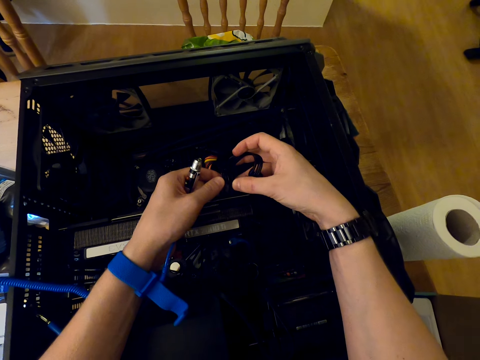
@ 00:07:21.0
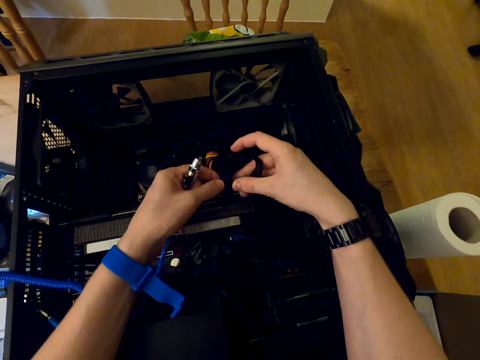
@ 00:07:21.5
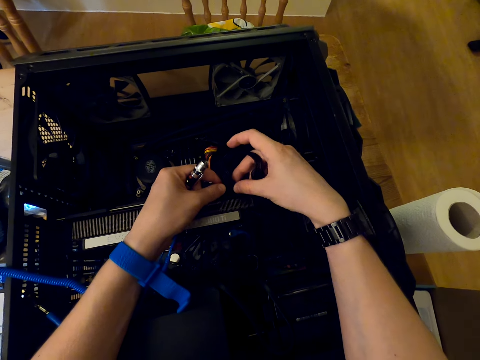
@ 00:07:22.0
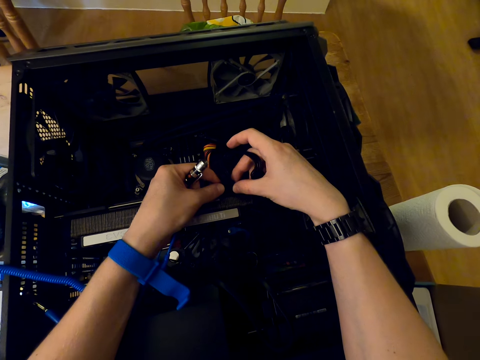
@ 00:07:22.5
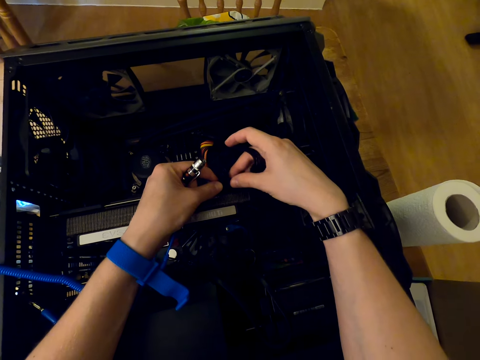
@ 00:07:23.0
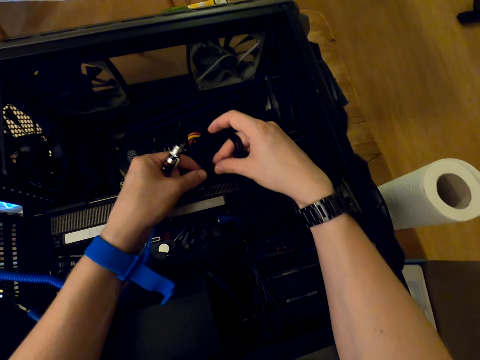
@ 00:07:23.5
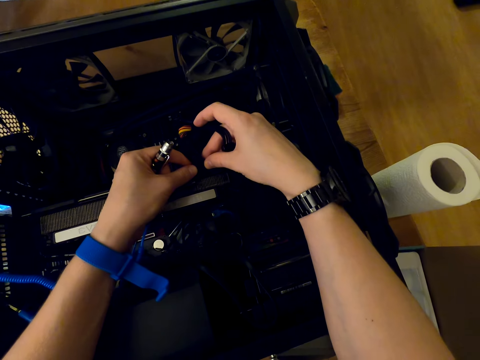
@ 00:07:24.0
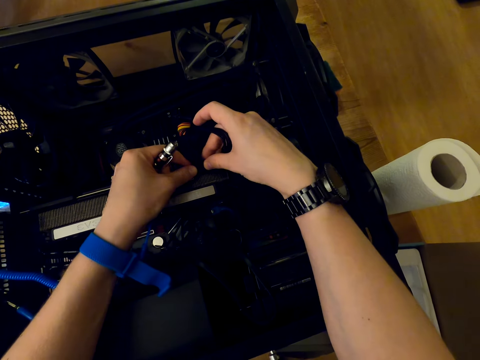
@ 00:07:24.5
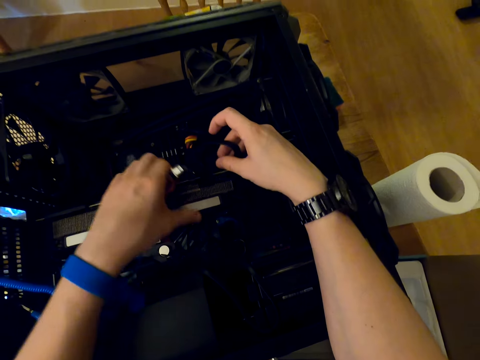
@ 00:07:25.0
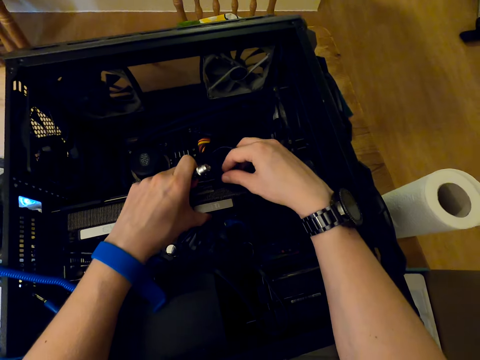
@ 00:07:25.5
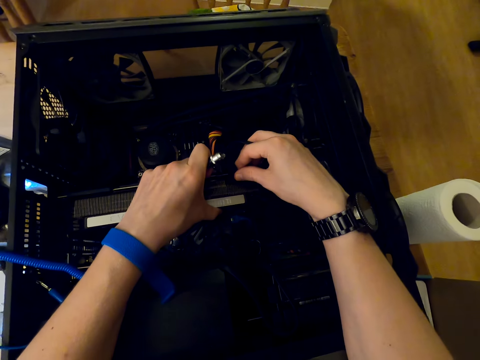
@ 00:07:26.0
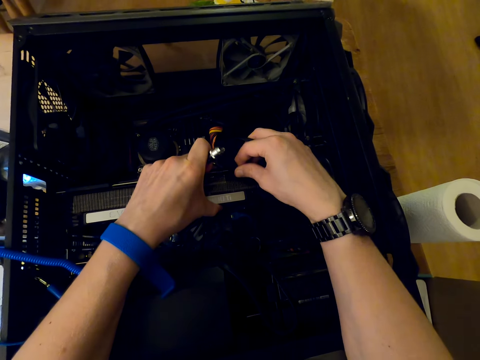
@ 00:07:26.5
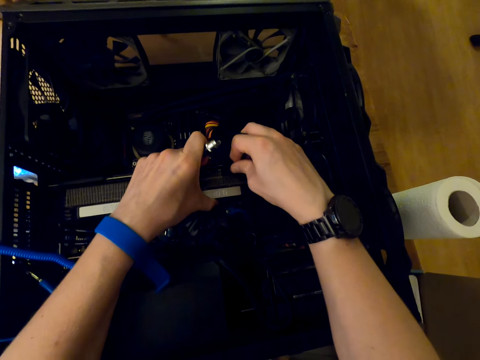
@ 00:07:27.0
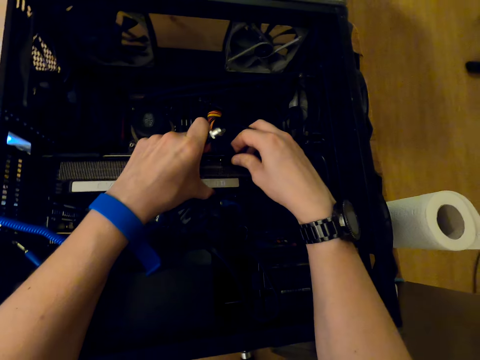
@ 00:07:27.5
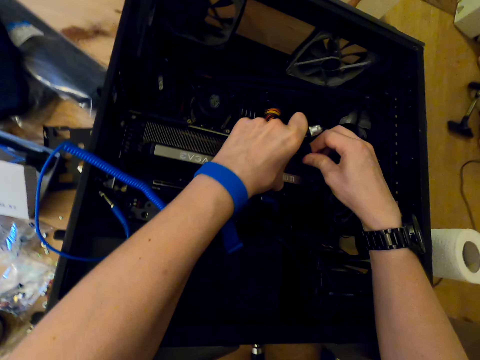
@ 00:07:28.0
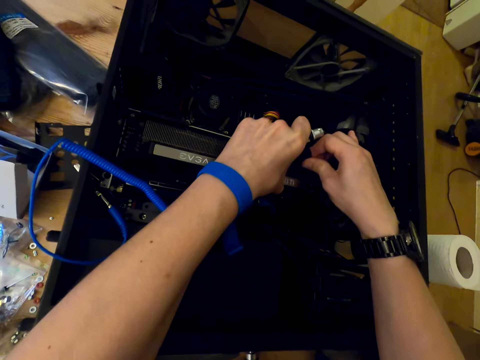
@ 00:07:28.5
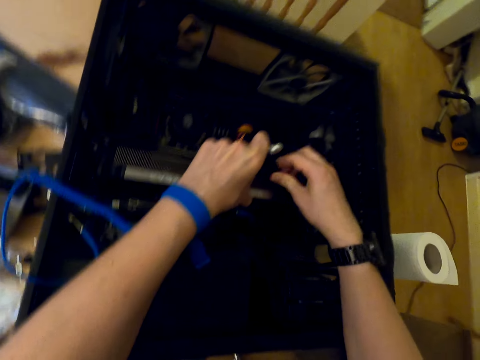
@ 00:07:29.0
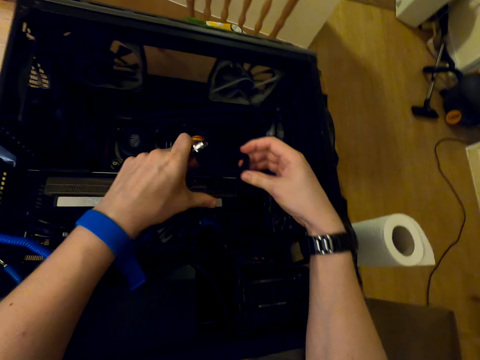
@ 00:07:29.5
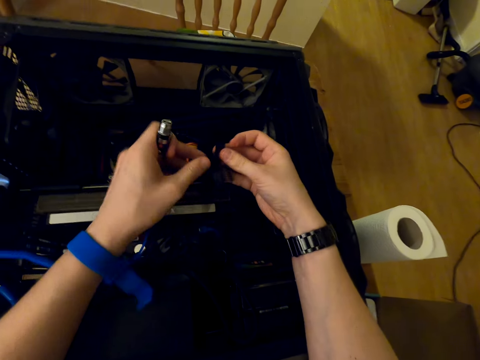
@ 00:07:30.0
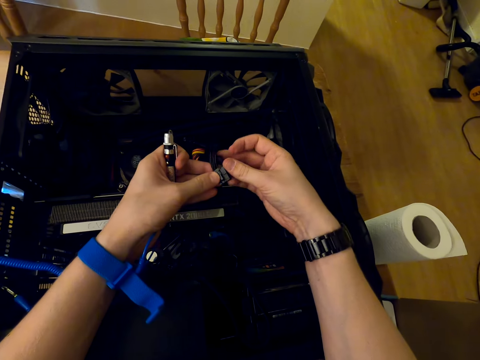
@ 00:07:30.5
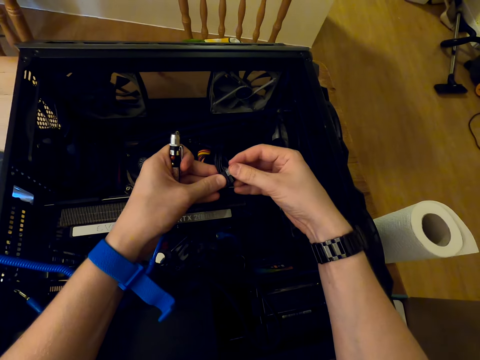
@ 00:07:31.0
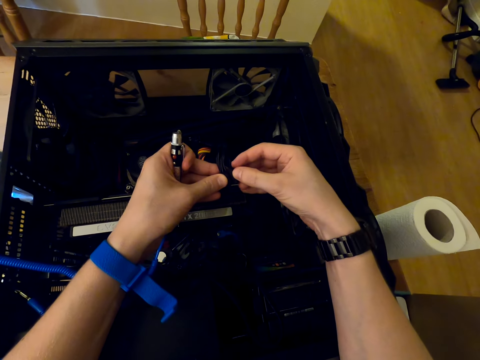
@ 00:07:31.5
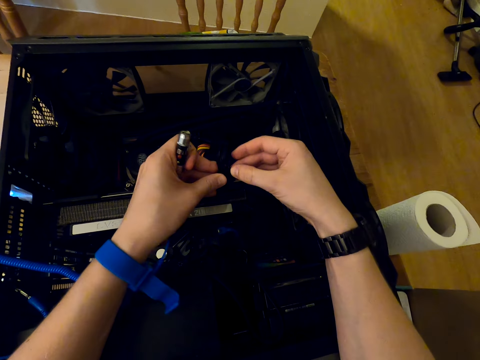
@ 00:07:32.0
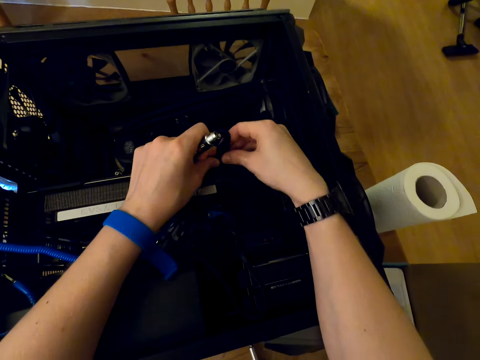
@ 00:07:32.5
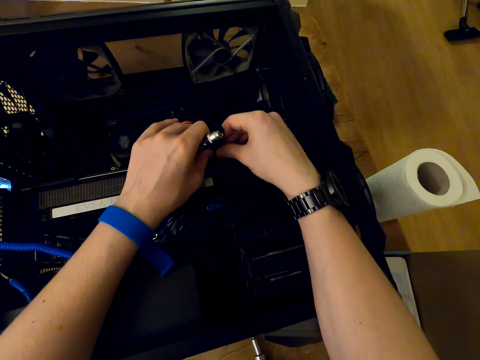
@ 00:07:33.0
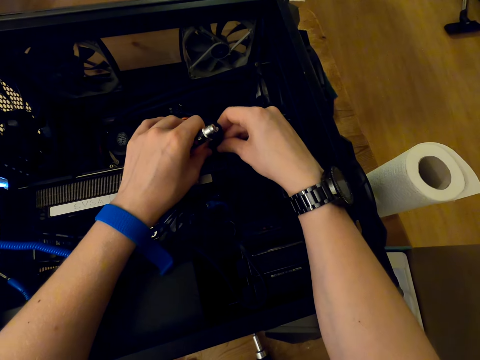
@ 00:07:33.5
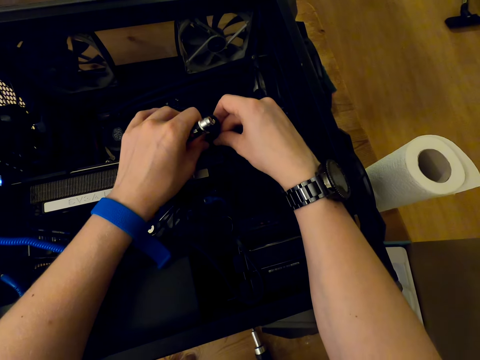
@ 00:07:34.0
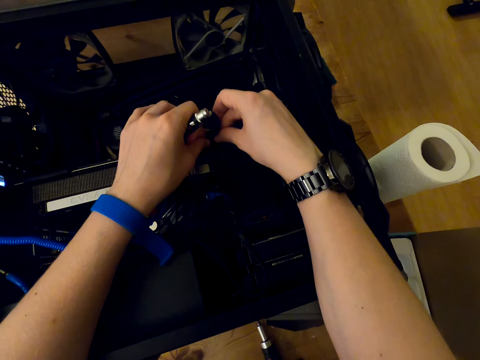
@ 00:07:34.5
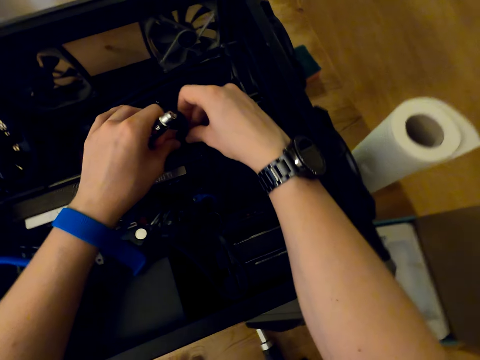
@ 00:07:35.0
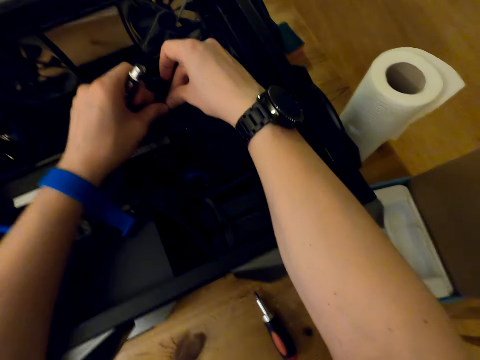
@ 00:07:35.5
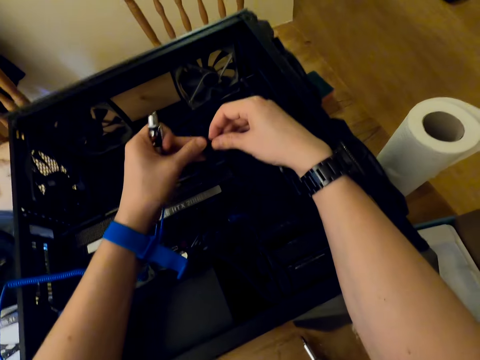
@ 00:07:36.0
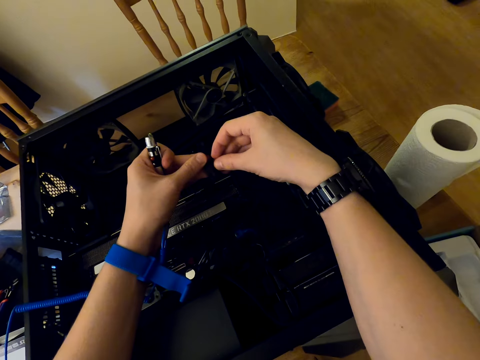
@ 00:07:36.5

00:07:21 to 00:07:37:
The camera wearer fixes the wire cable in the cooler master part. He stares at the wire cable in his hands. He fixes the wire cable in the cooler master part again.

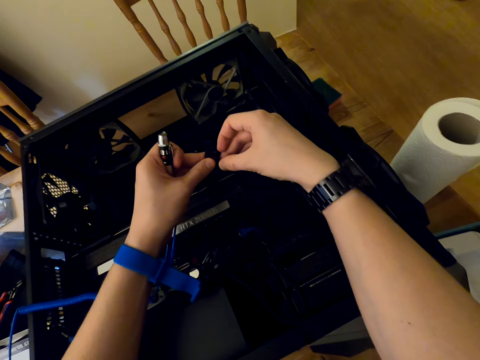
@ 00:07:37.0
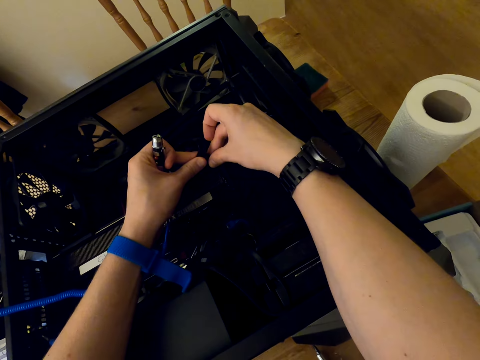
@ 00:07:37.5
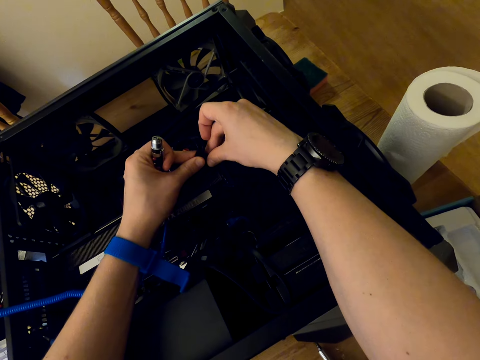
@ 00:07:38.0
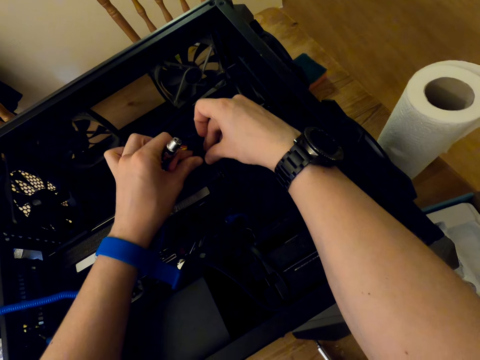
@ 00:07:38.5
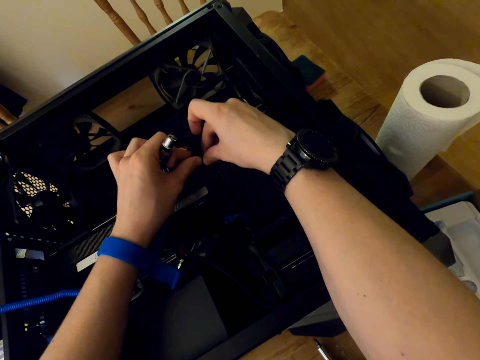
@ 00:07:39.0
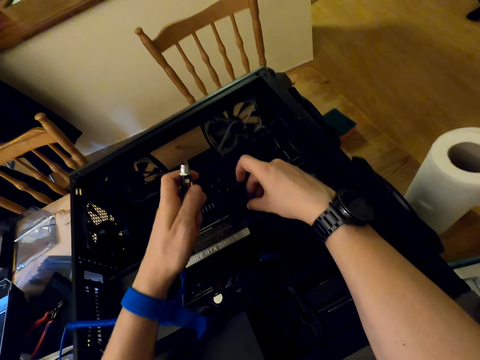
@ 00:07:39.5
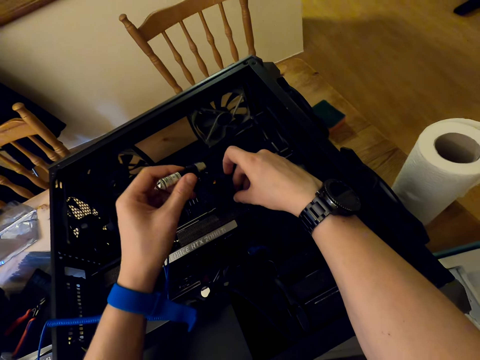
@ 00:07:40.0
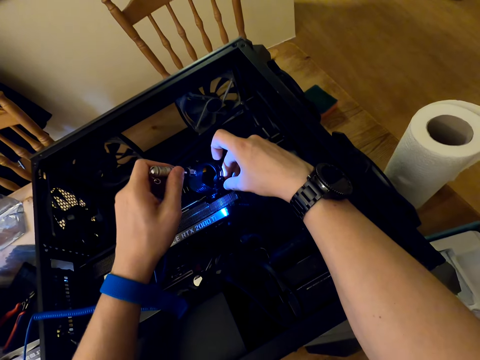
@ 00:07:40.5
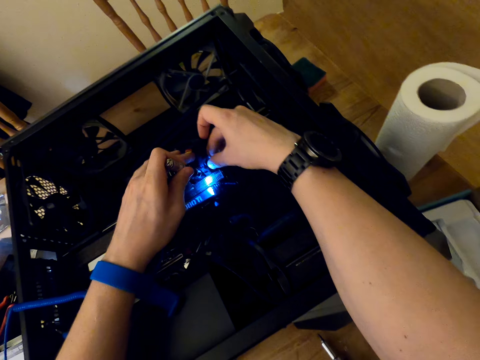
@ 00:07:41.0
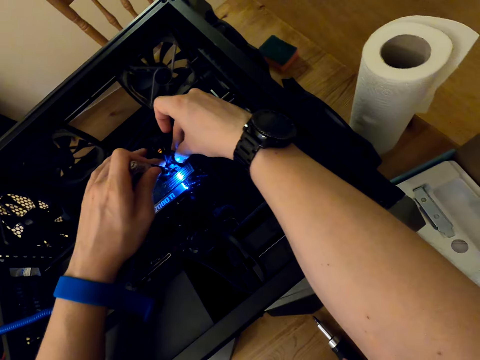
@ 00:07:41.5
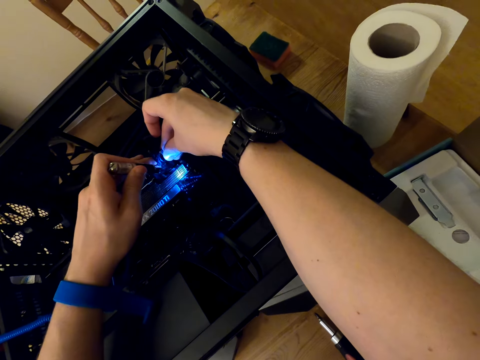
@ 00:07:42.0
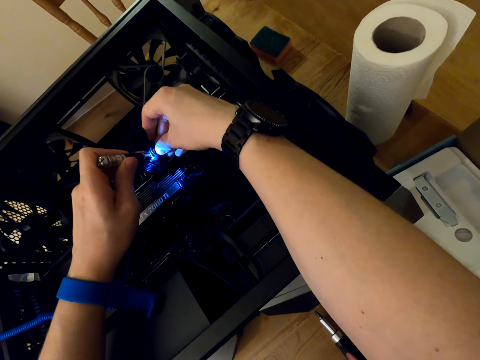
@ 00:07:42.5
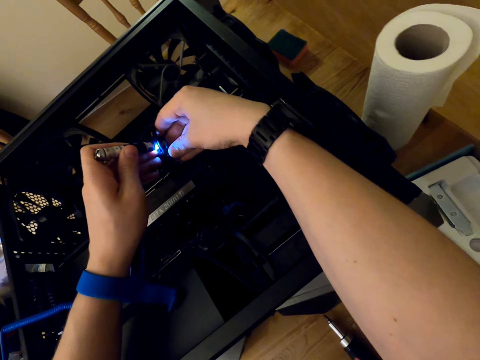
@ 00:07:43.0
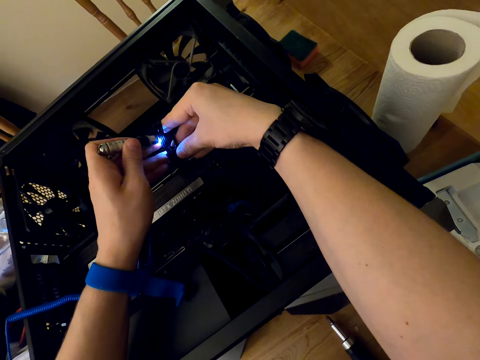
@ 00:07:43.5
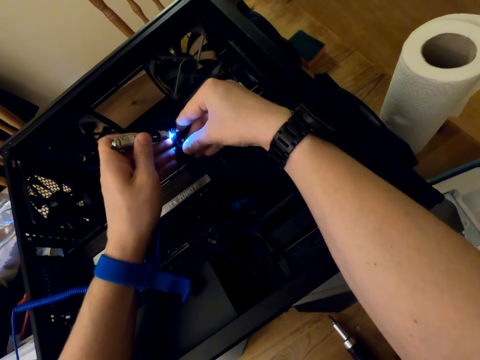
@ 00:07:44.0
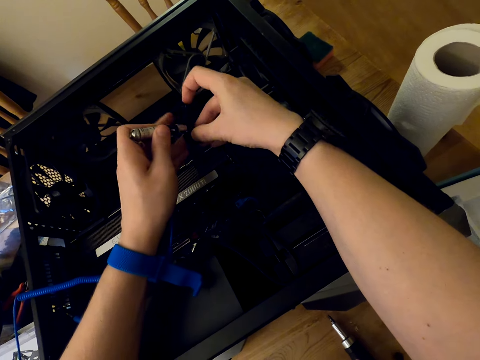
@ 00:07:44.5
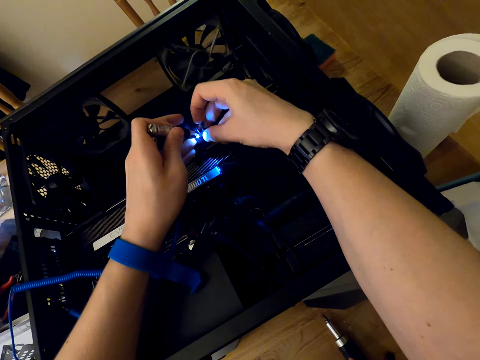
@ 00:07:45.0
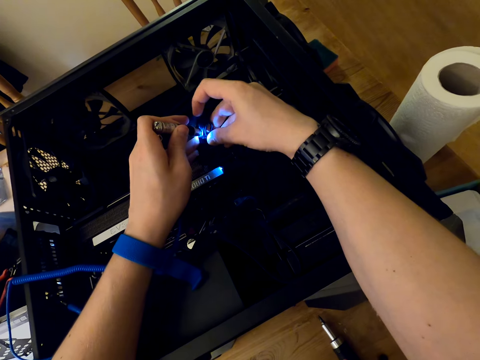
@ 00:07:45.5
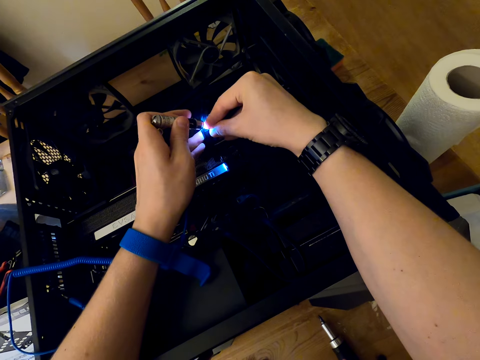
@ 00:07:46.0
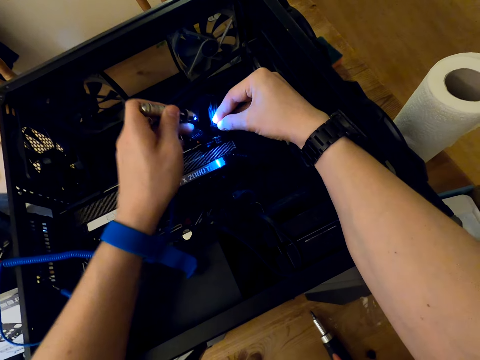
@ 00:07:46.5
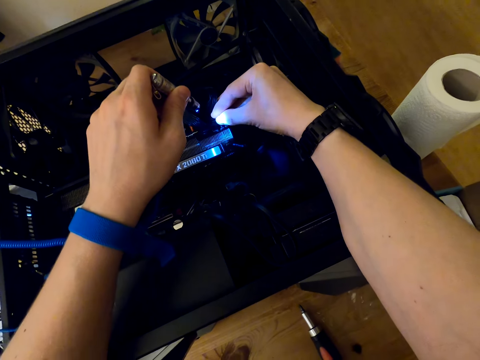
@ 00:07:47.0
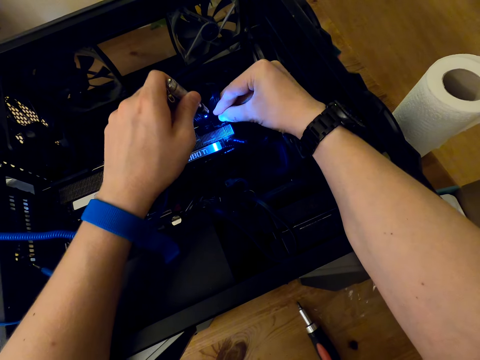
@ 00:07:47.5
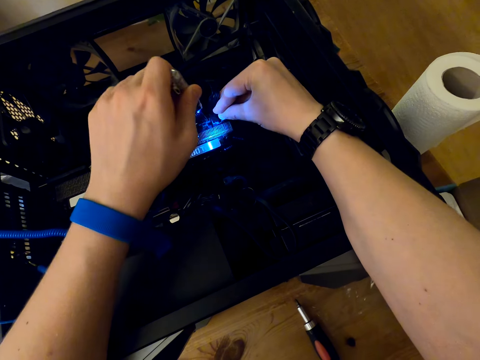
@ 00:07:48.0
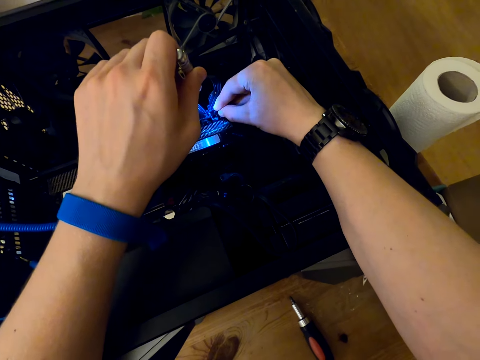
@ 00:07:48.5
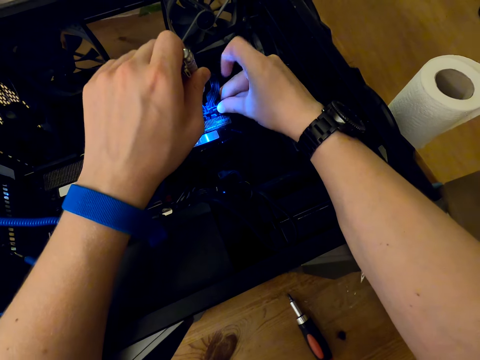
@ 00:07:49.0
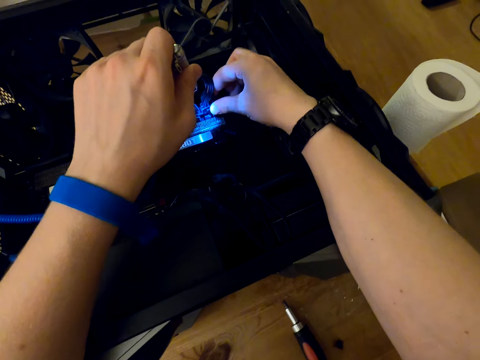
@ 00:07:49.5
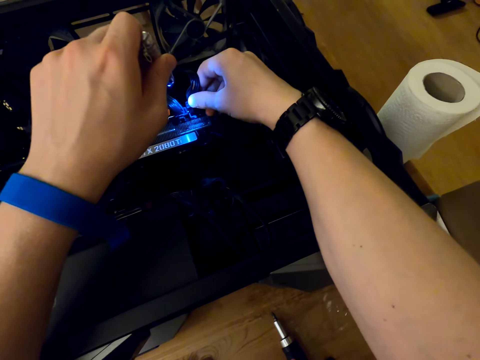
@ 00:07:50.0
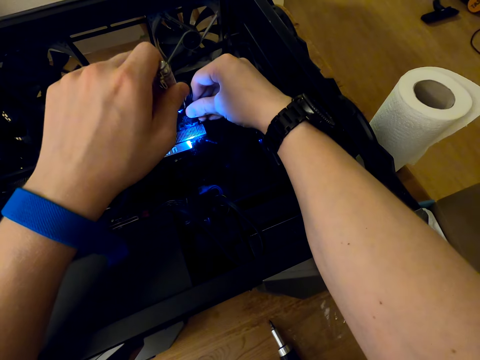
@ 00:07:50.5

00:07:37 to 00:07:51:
The camera wearer lights the parts of the cooler master with a torch. He fixes the cable. He stares at the wire cable in his hands. He fixes the wire cable in the cooler master part.
